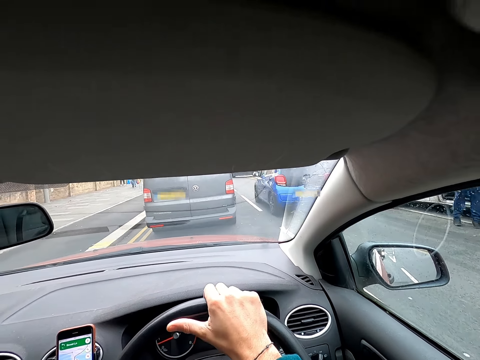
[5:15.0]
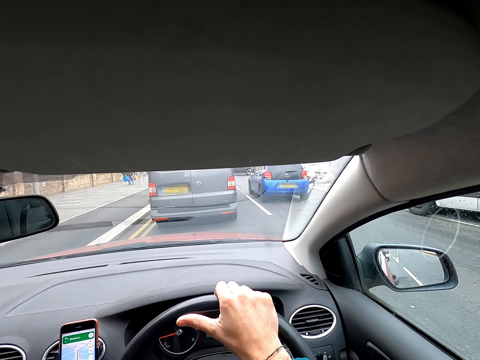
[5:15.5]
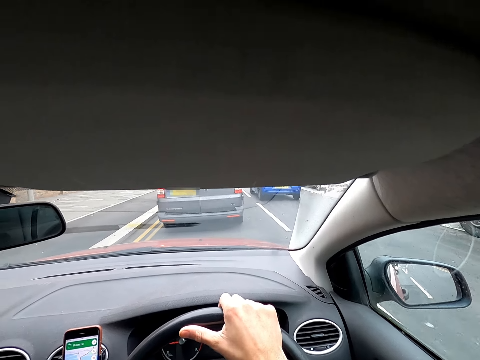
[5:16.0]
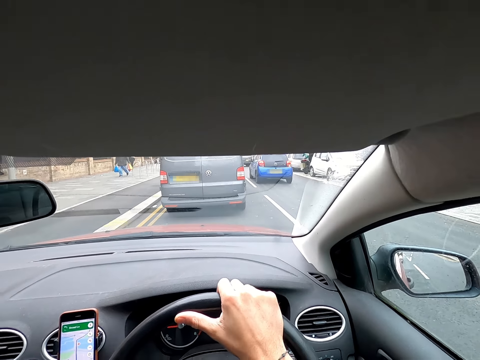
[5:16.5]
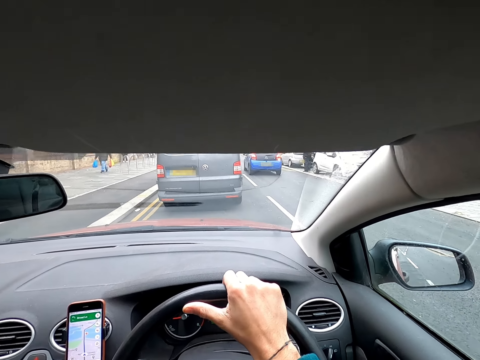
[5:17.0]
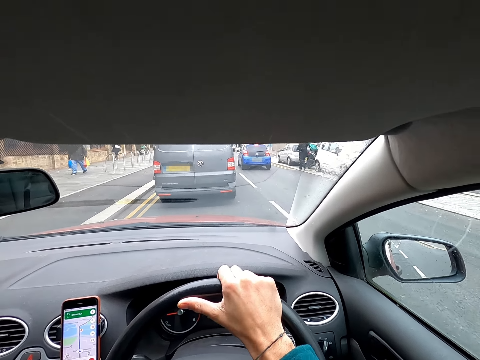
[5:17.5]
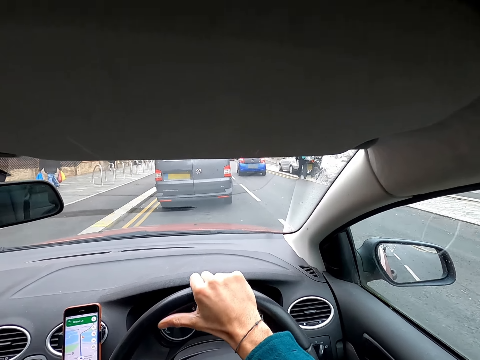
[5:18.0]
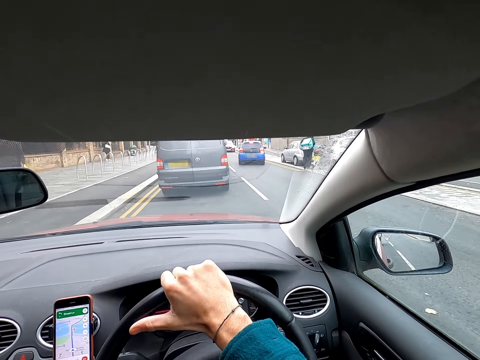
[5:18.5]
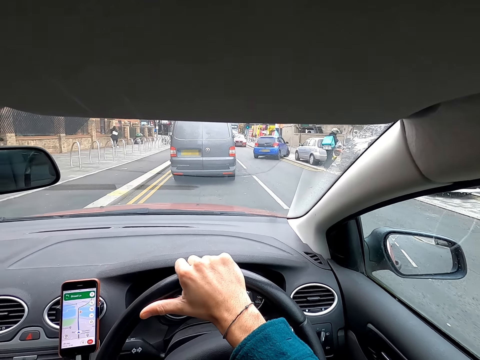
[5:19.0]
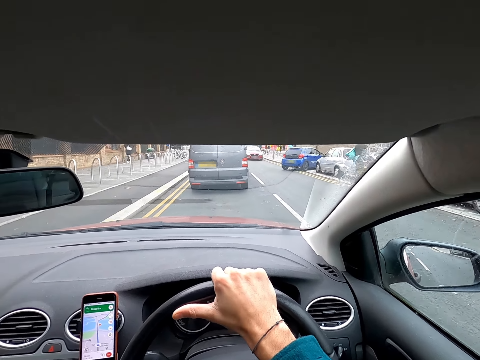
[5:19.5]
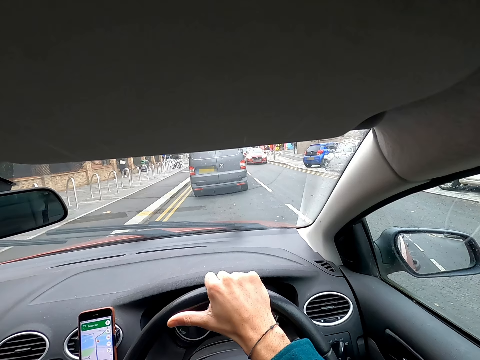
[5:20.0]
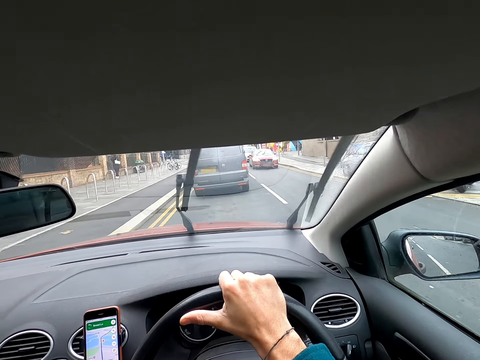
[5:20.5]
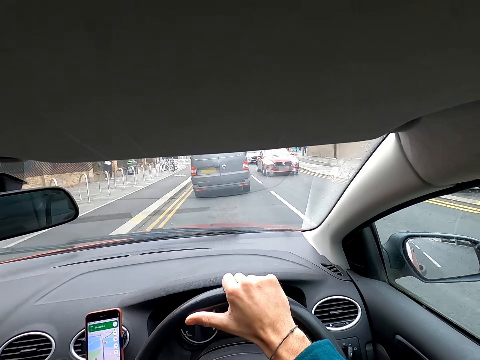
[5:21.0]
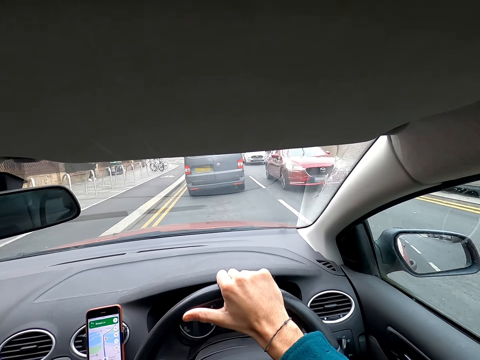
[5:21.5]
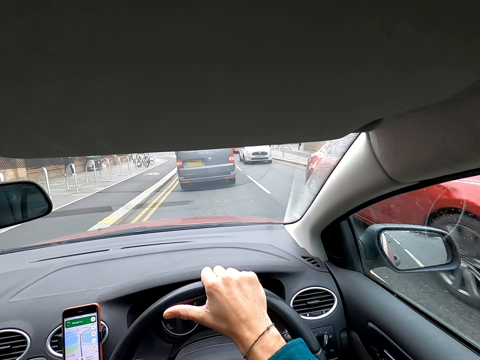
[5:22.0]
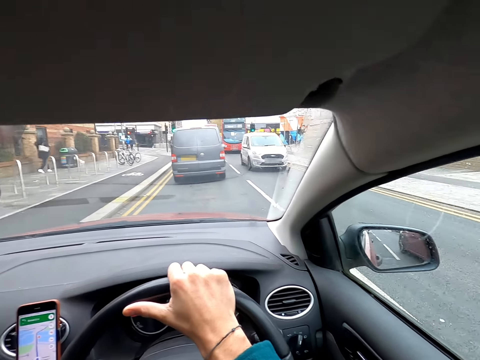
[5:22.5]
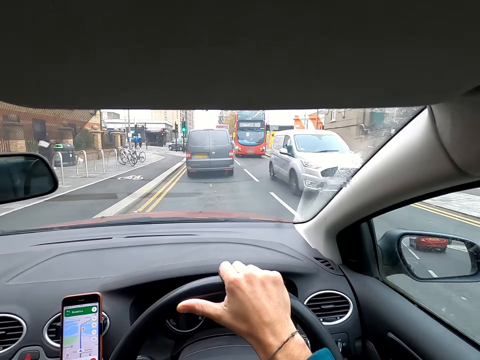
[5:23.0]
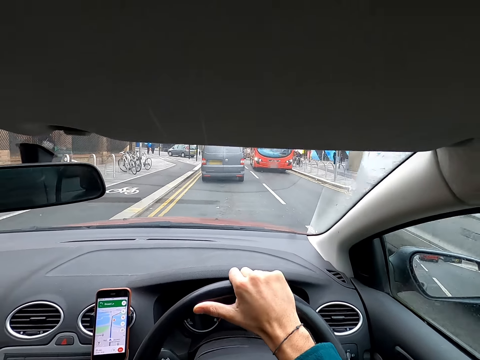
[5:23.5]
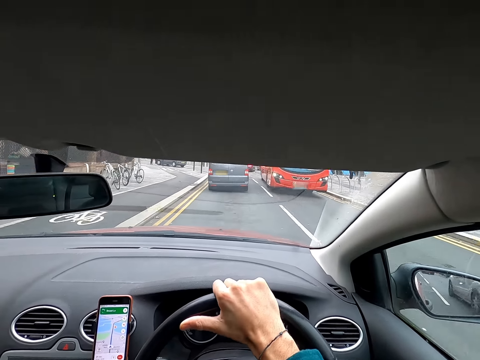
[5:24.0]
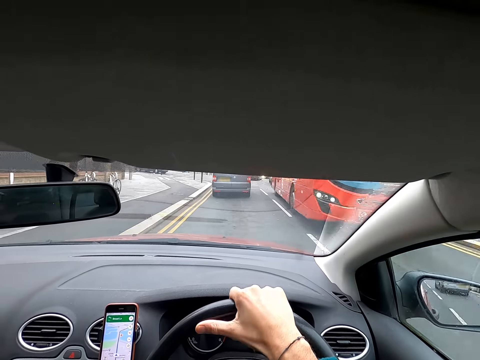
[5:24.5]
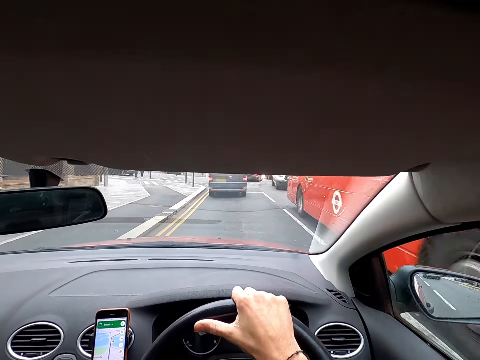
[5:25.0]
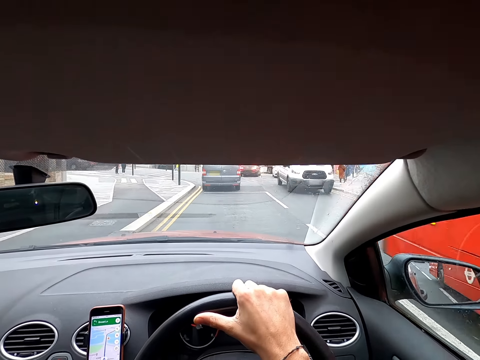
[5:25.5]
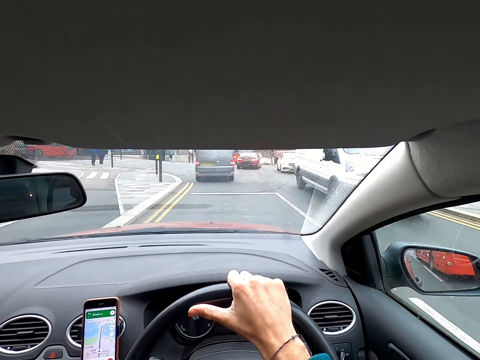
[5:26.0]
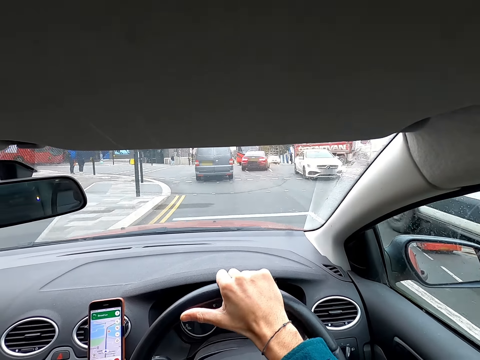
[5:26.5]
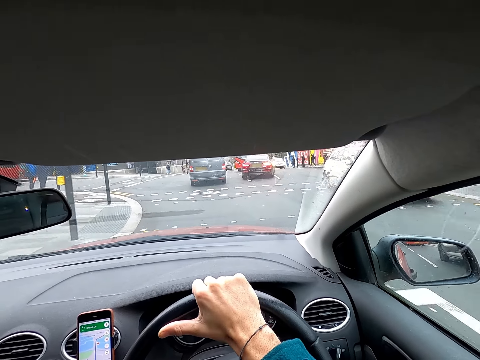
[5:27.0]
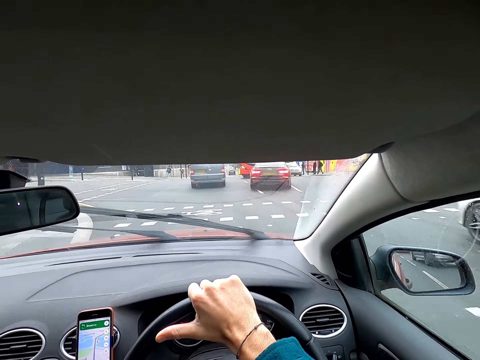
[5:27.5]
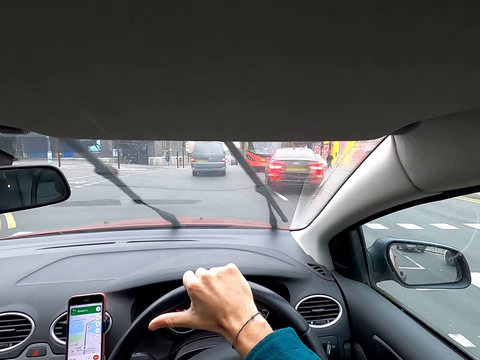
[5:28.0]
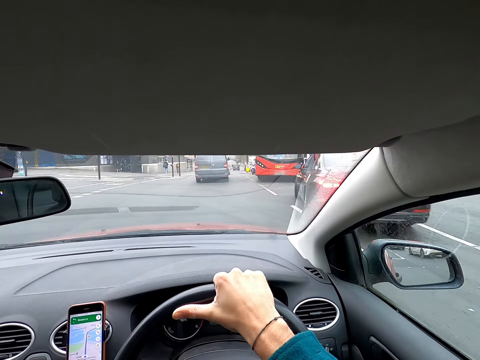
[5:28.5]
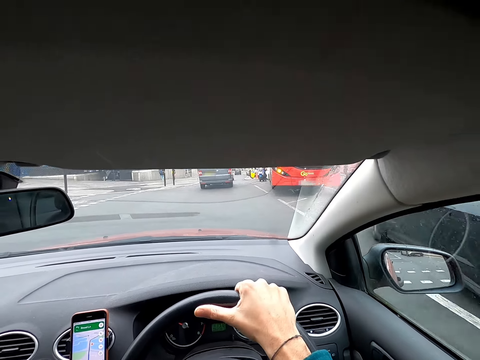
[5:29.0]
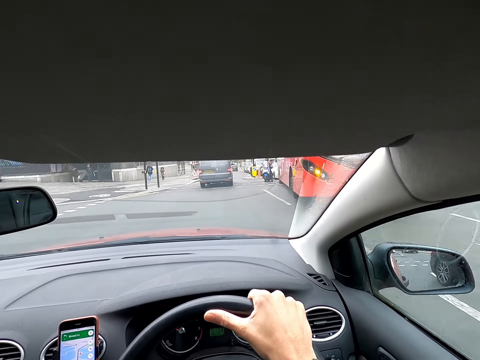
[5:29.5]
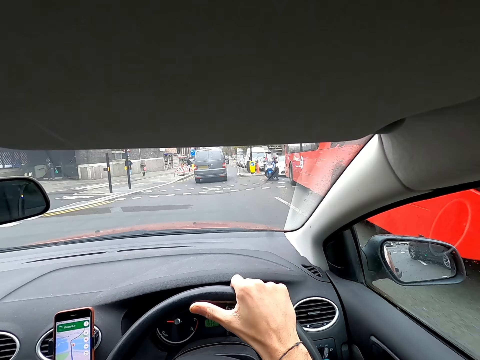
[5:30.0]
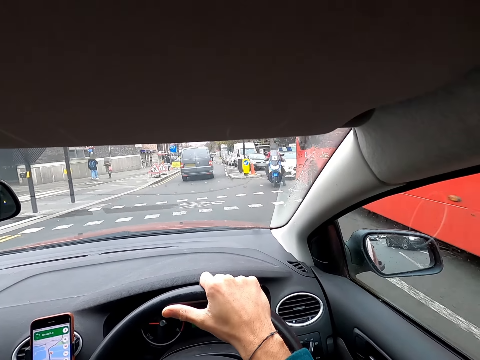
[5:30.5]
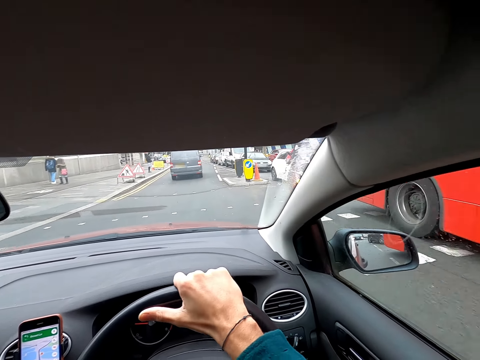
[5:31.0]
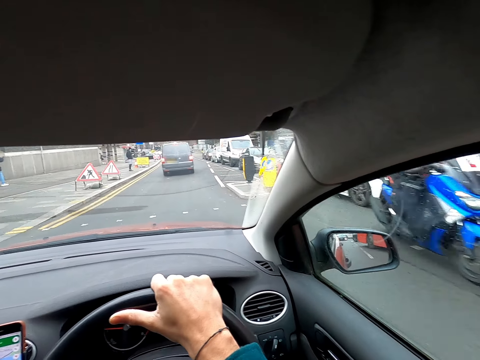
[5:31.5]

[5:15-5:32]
A red car drives past the camera wearer. A gray van drives past the camera wearer. A red bus drives past the camera wearer. A white bus drives past the camera wearer. A white car drives past the camera wearer.

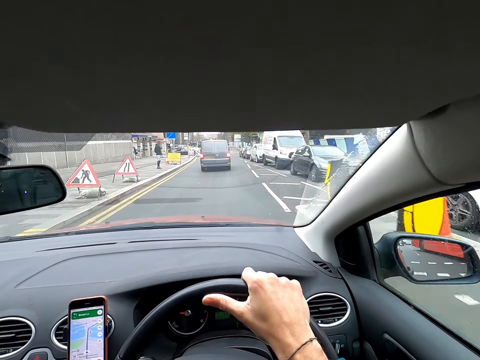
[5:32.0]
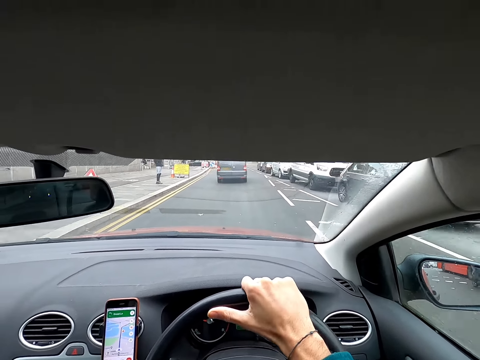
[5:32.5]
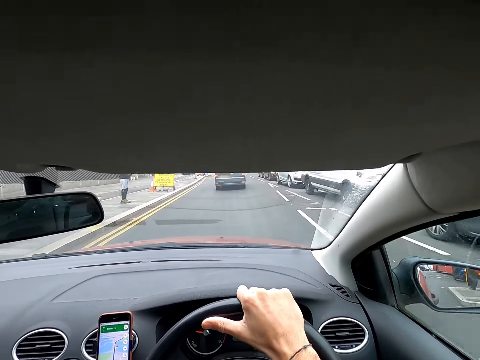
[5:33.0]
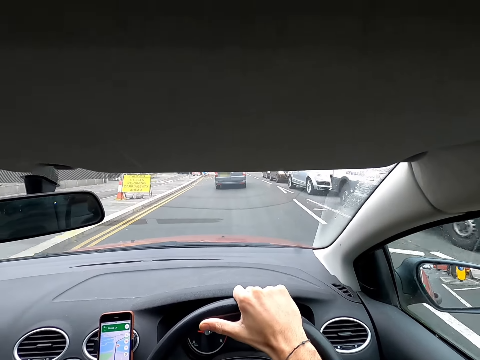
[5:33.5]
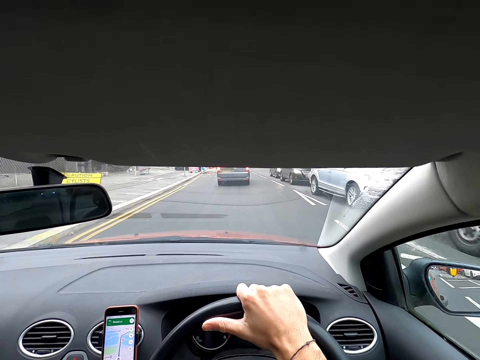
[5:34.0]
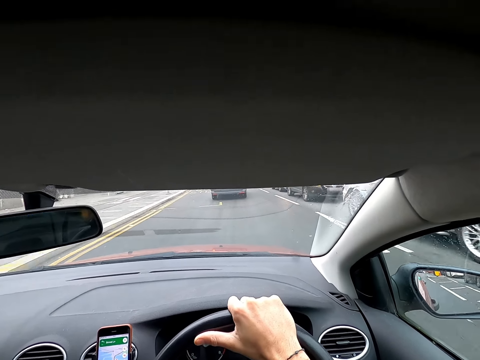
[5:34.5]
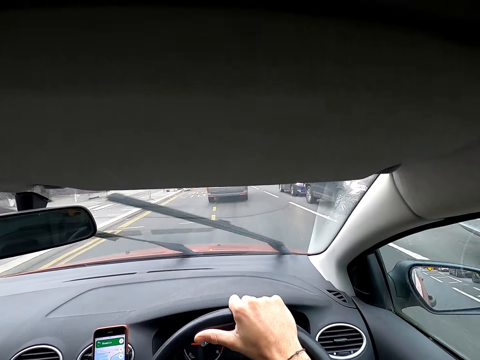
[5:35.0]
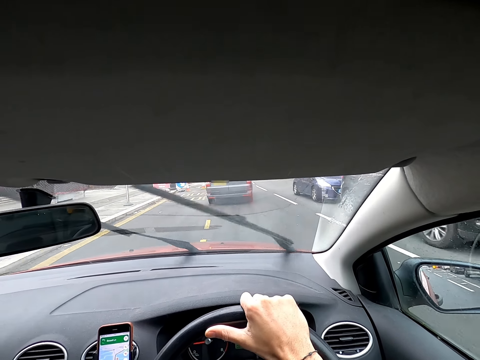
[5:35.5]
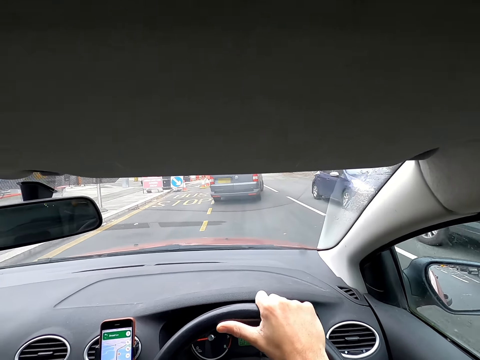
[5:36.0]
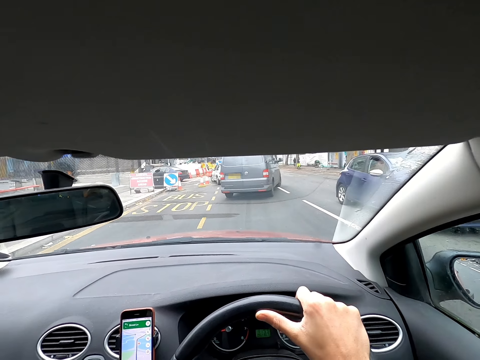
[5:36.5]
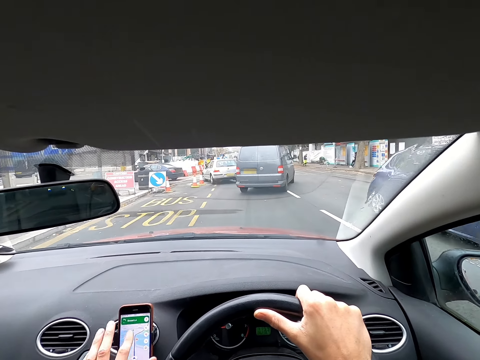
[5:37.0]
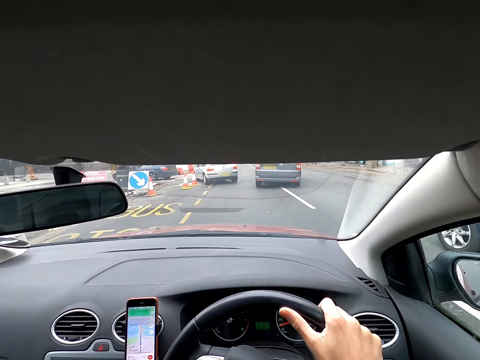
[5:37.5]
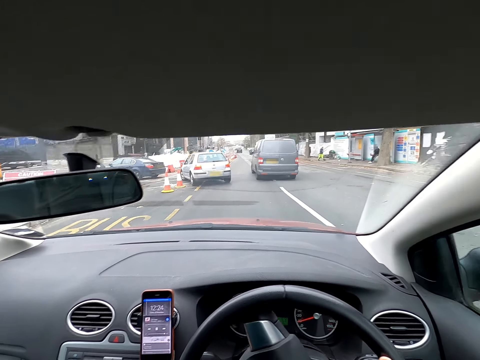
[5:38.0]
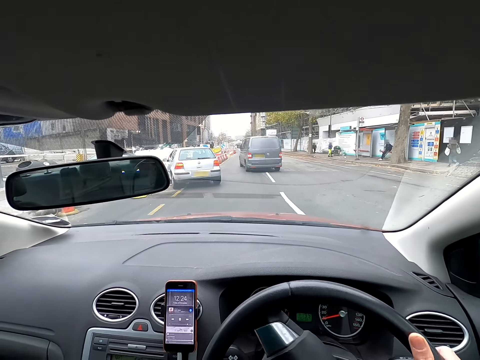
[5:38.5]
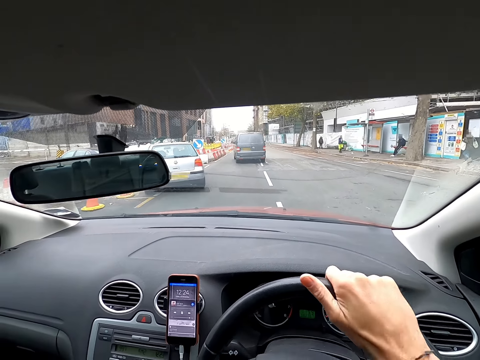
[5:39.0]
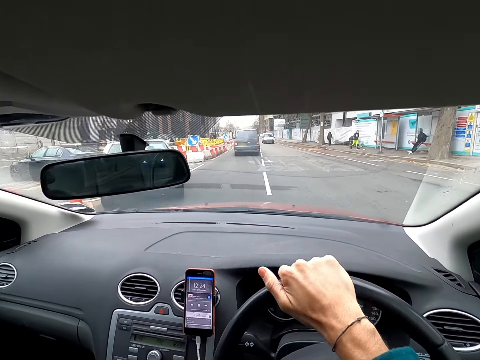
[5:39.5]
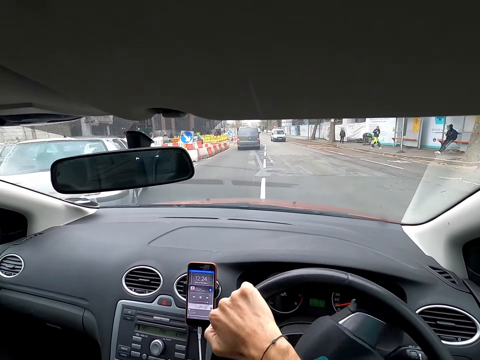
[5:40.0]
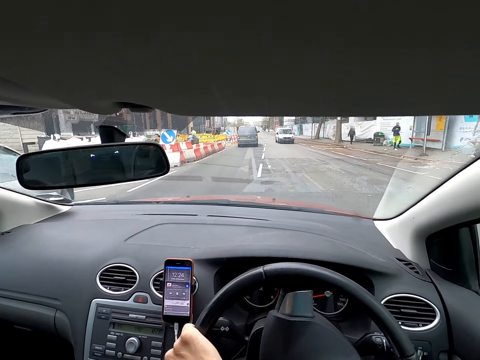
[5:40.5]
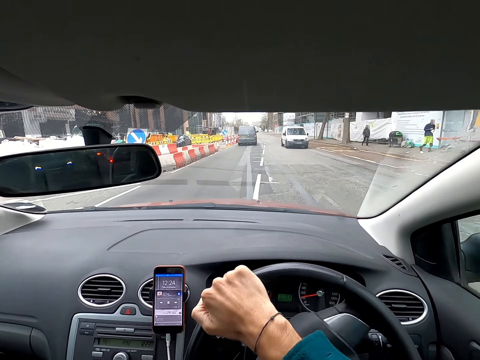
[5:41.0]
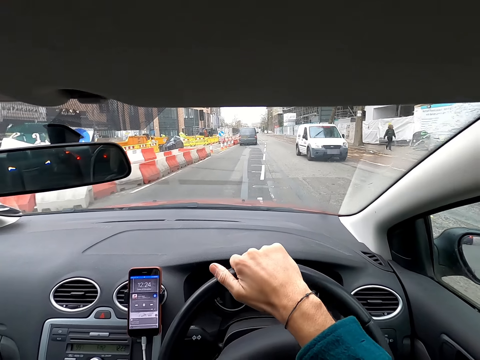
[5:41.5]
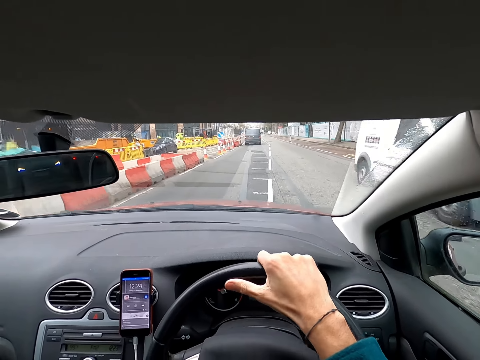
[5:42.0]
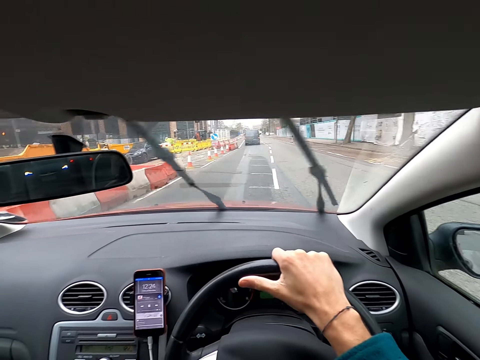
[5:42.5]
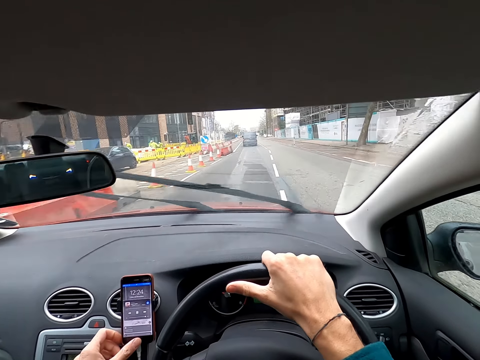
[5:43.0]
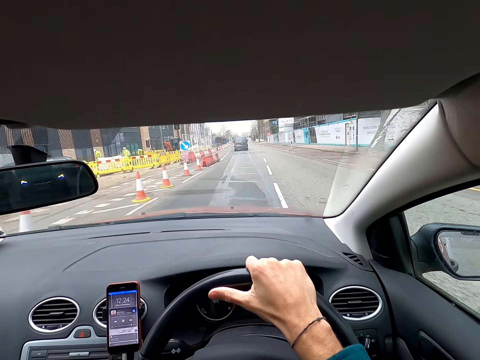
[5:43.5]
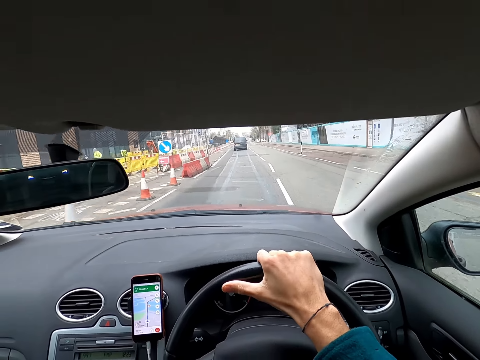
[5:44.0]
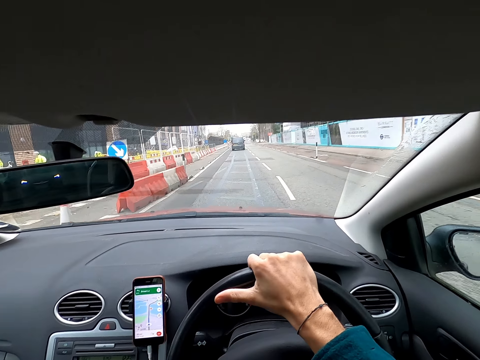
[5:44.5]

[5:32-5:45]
The camera wearer browses his phone. He touches the phone on a phone case in the car with his left hand. He drives the car. A white van drives past him. The camera wearer presses the phone in the car with his left hand.
